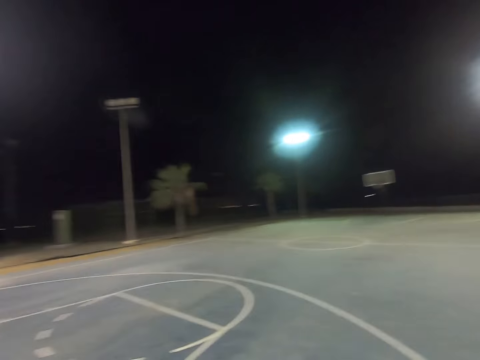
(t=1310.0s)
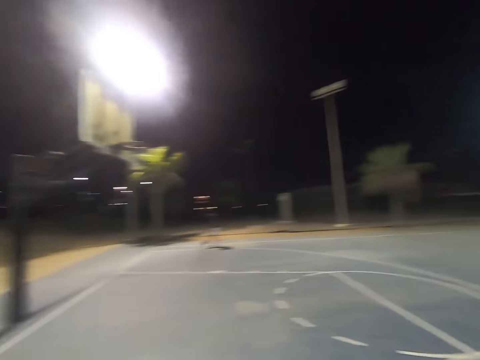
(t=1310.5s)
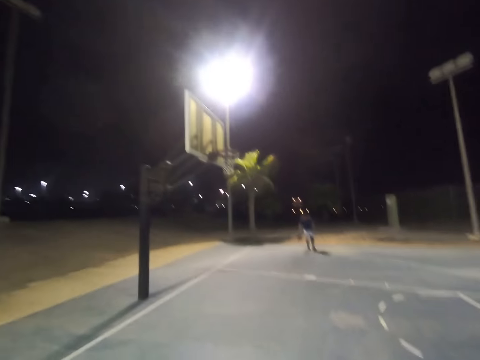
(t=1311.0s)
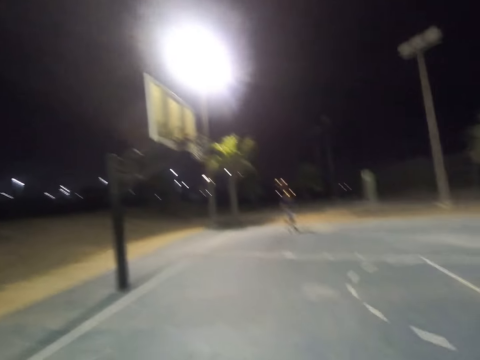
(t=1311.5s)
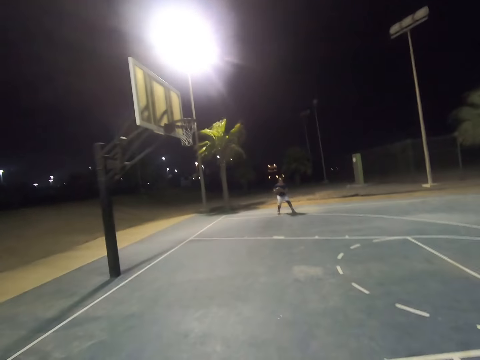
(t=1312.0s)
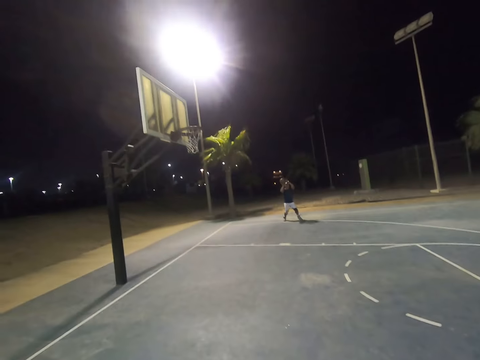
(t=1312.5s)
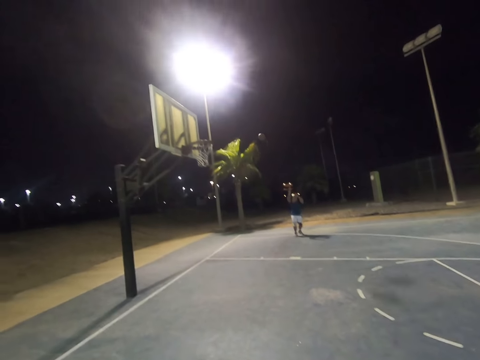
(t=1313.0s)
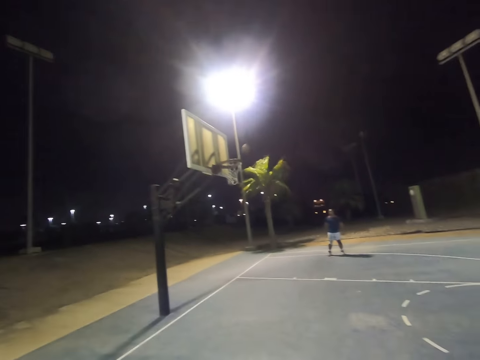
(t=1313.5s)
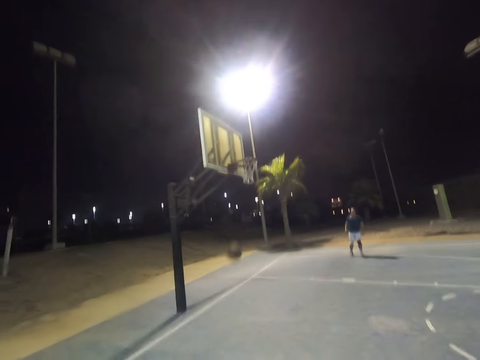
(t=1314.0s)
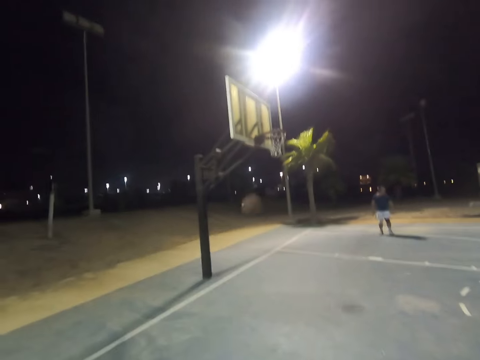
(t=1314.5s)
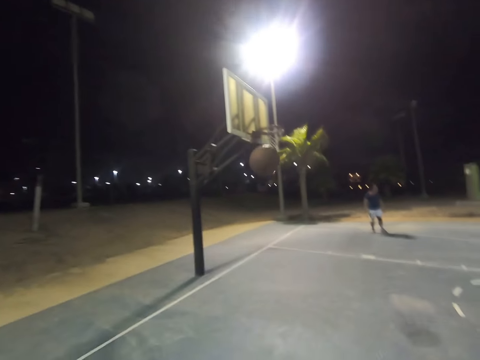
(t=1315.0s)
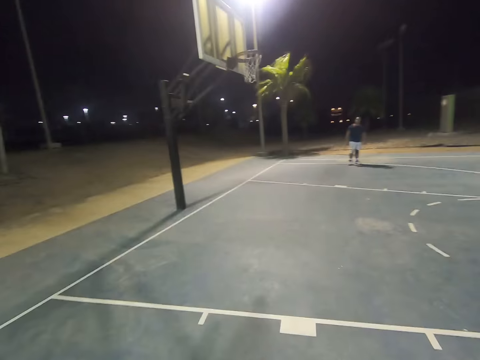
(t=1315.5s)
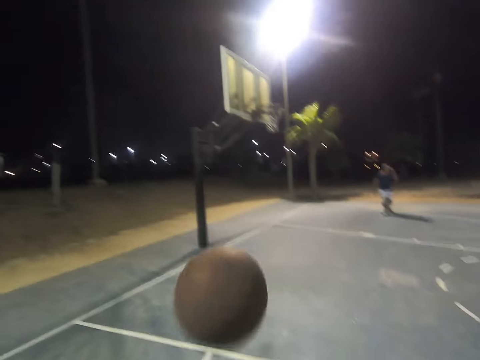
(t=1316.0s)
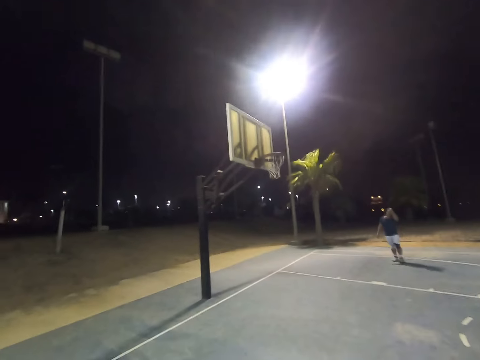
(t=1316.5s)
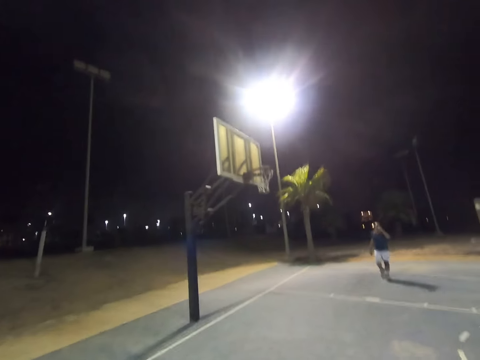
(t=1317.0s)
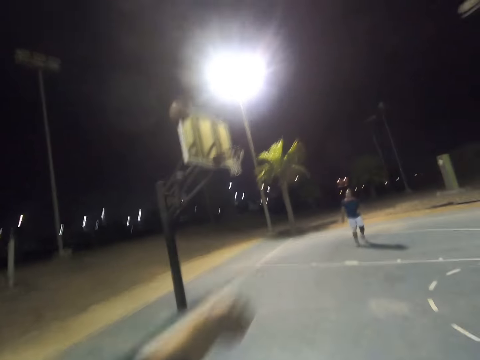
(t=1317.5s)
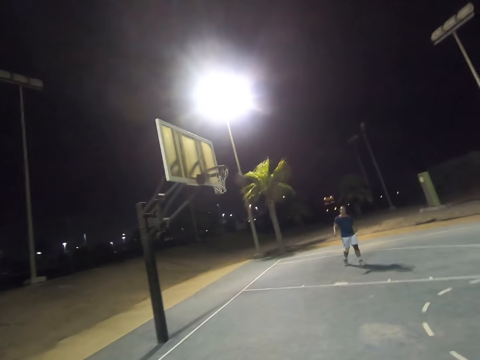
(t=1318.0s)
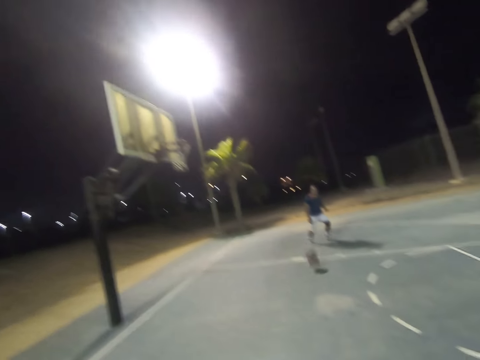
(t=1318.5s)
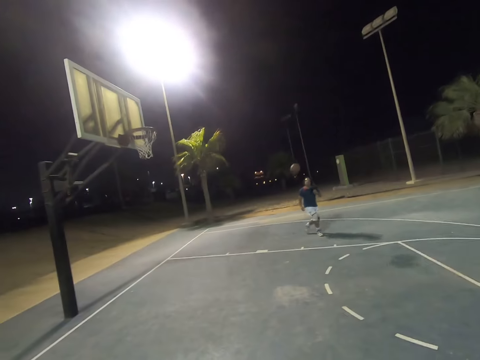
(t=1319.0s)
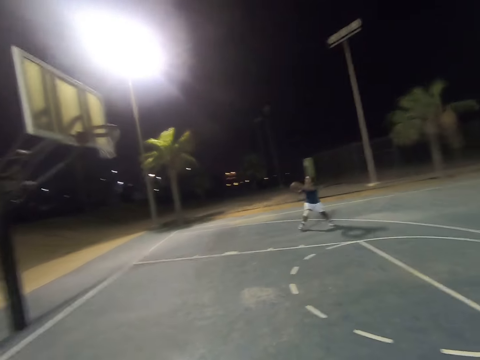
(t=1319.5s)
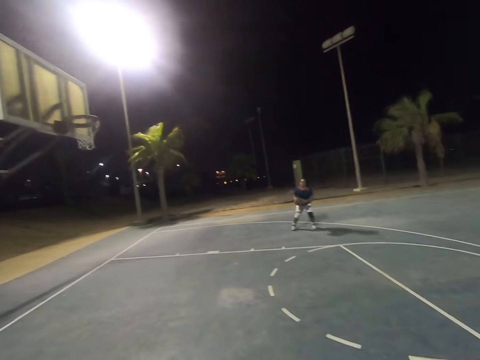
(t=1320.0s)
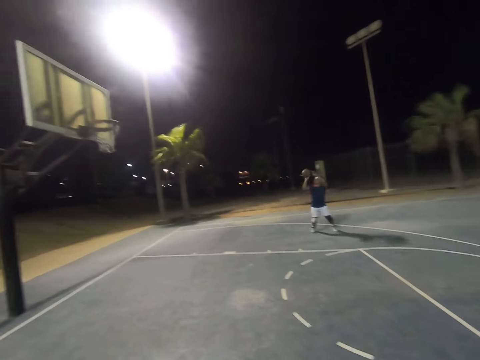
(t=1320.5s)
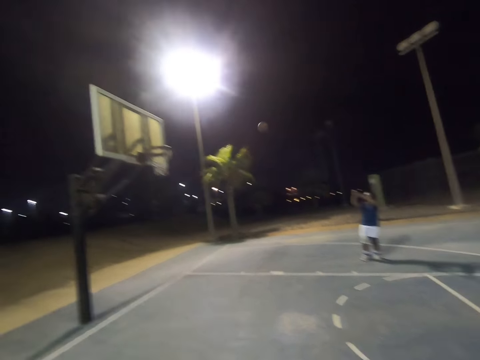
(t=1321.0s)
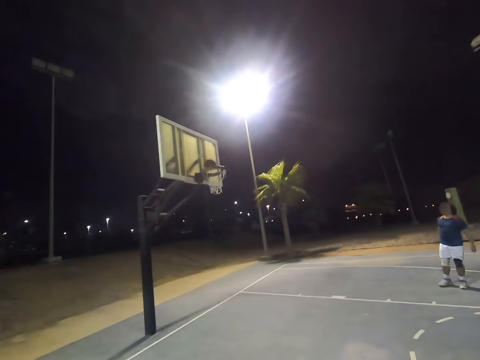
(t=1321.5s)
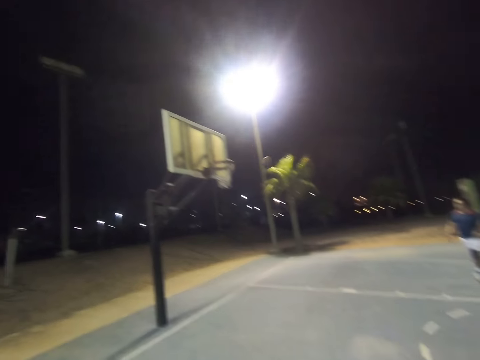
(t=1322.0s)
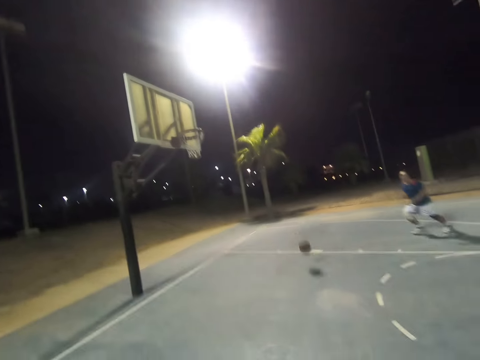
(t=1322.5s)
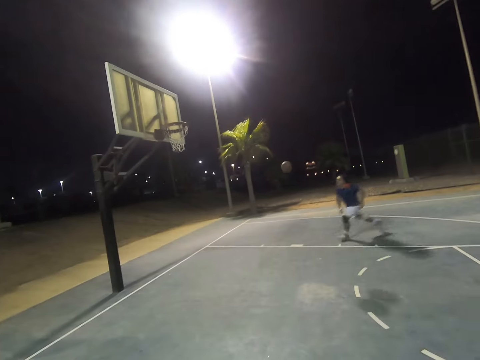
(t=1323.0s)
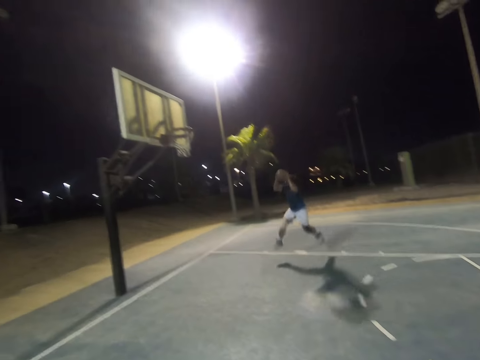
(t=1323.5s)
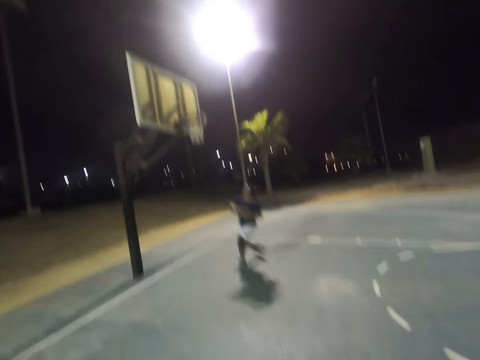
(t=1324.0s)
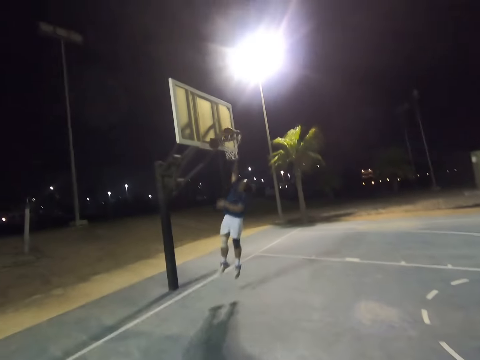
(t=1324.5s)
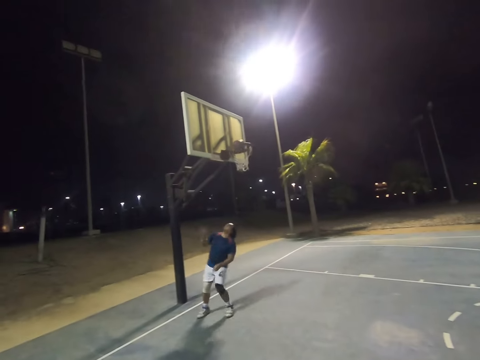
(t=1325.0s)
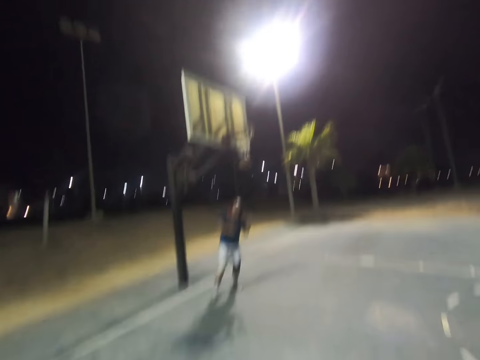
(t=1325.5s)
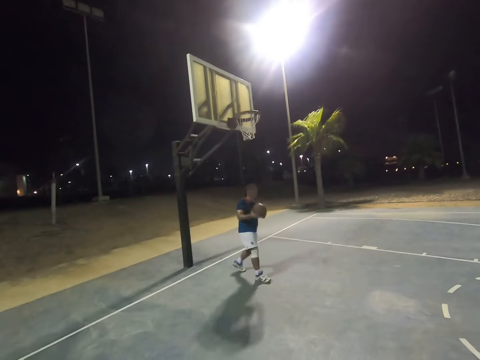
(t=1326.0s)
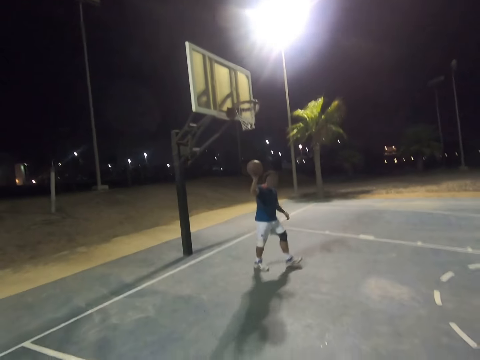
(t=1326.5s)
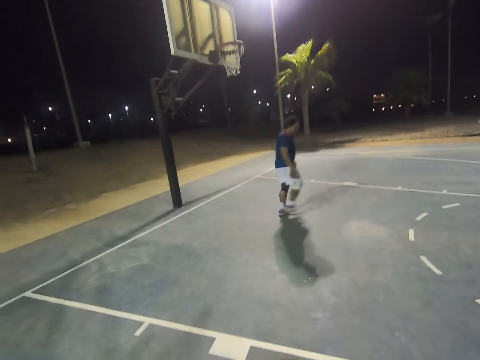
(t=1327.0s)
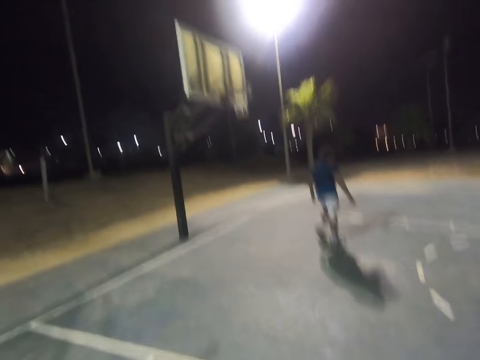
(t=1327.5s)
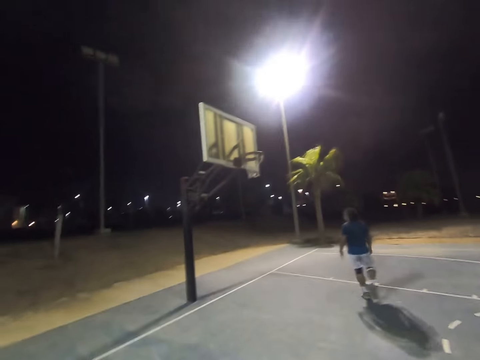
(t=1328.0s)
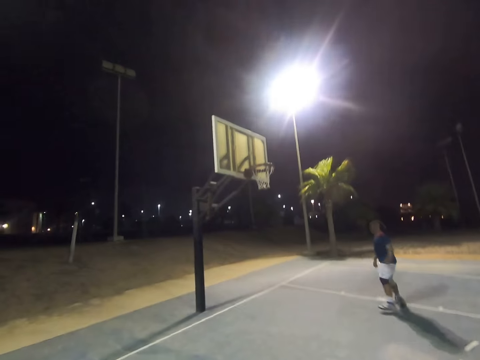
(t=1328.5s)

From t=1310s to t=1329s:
A man throws the ball to the hoop. The camera wearer throws the ball to the hoop. The man throws the ball to the hoop repeatedly. The man throws the ball to the camera wearer.

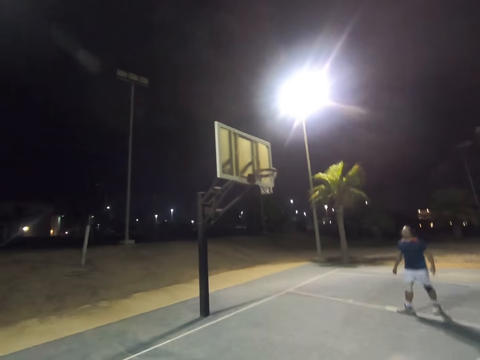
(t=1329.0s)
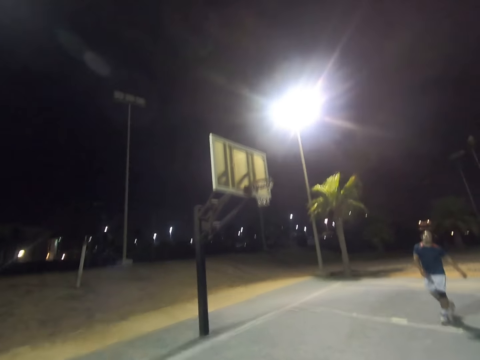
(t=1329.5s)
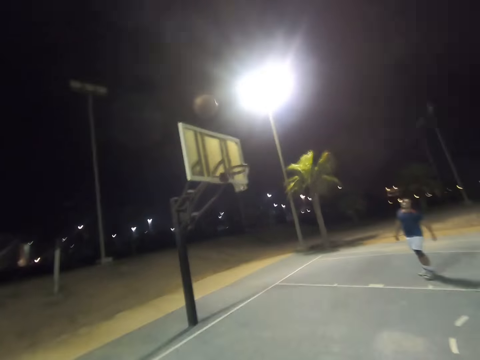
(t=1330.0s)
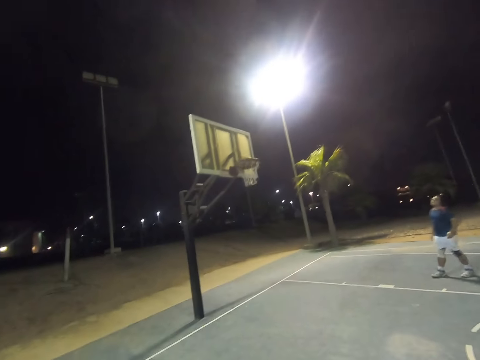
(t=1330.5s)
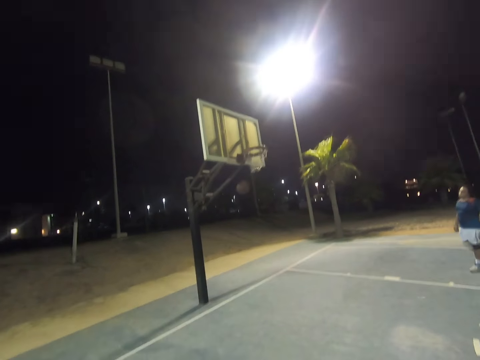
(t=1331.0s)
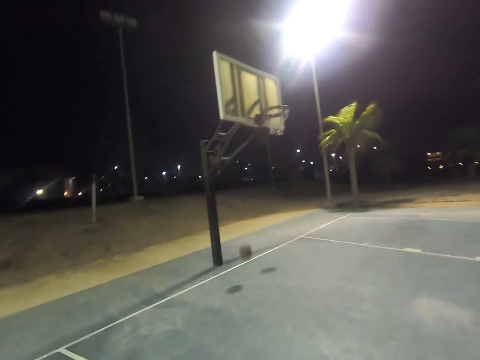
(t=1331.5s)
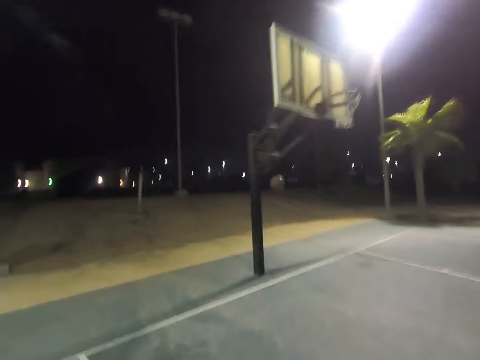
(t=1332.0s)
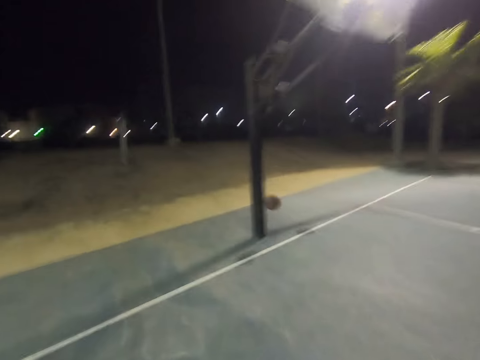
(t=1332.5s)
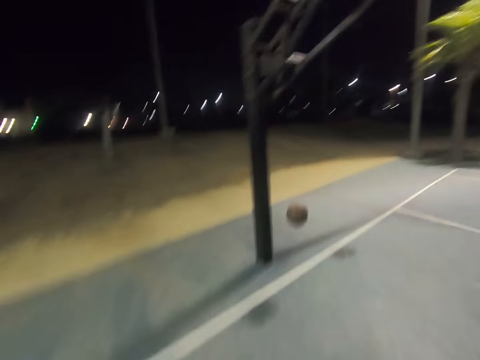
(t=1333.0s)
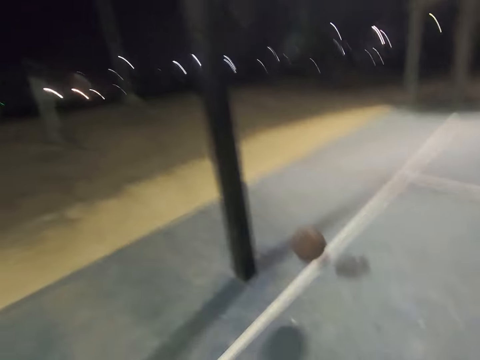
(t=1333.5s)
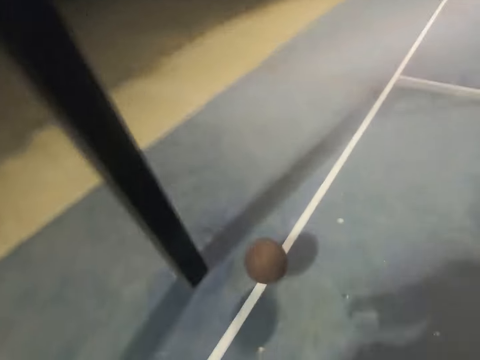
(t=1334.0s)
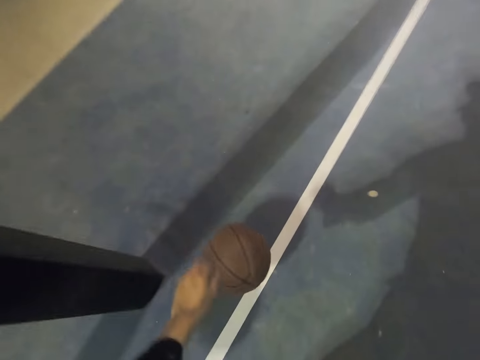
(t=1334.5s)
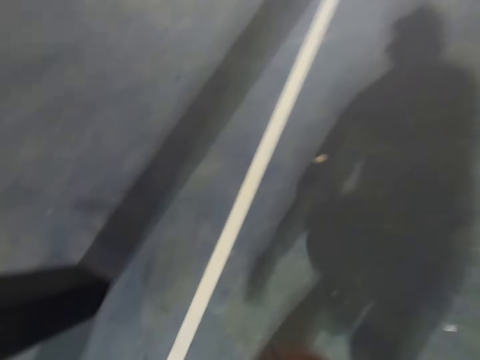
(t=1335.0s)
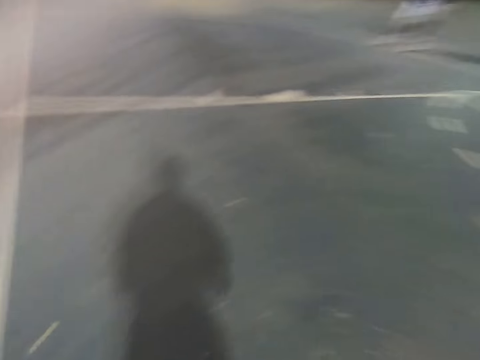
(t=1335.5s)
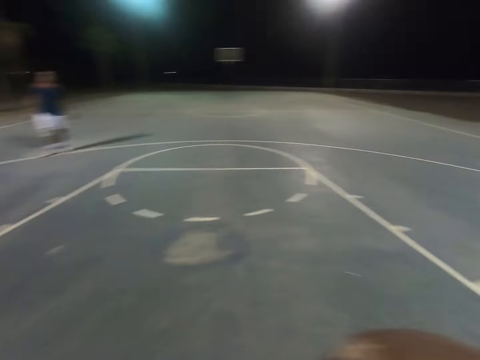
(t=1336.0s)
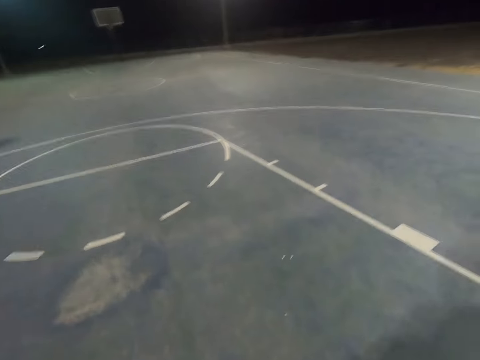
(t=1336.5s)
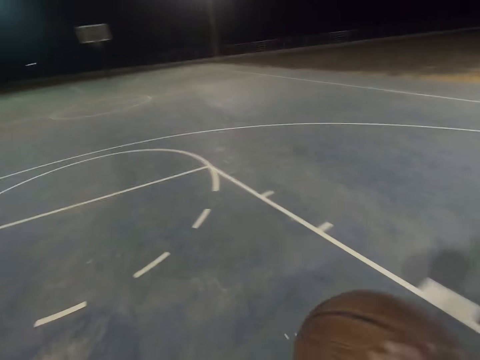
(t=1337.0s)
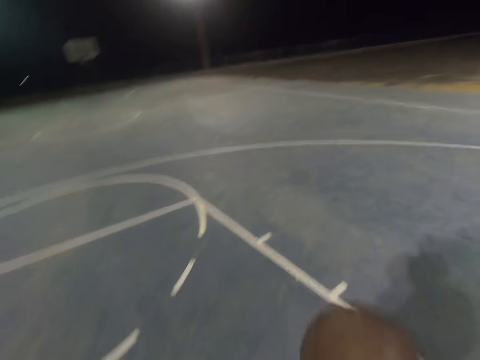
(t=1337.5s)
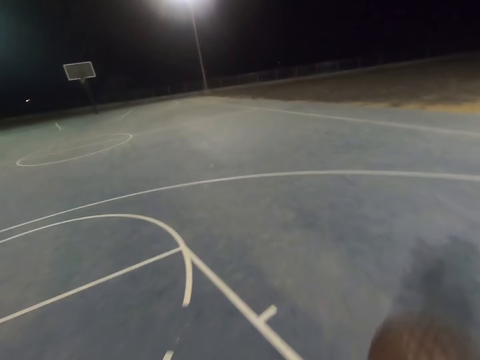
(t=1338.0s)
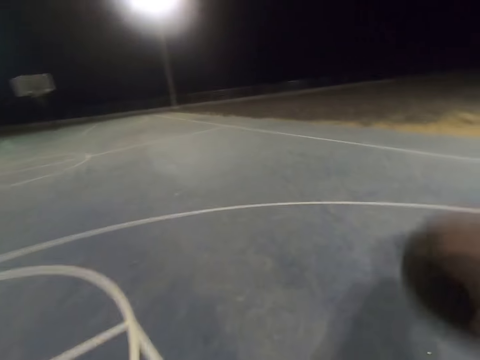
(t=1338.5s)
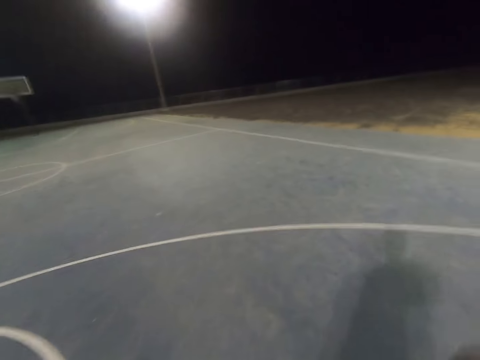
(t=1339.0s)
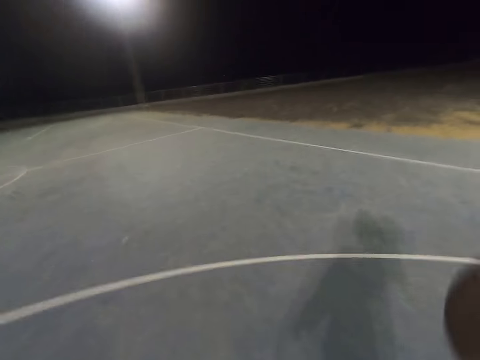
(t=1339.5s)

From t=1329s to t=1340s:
The camera wearer throws the ball to the hoop.
